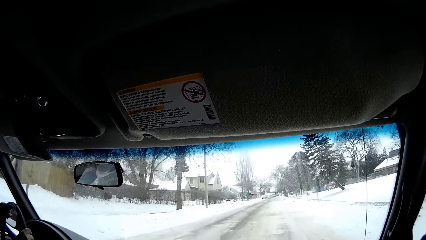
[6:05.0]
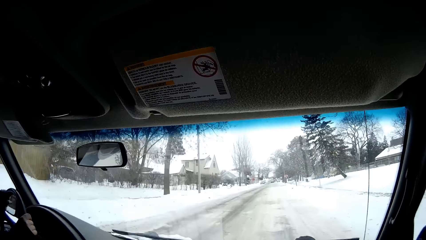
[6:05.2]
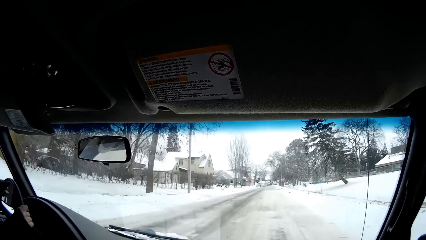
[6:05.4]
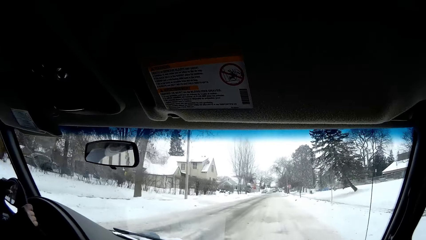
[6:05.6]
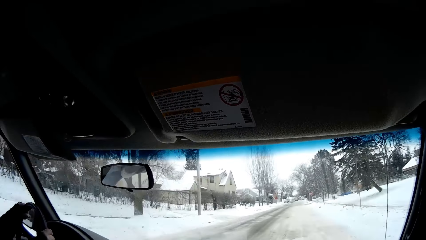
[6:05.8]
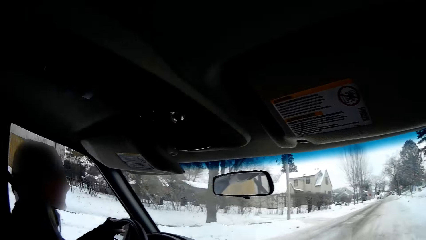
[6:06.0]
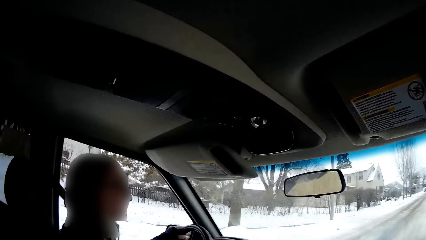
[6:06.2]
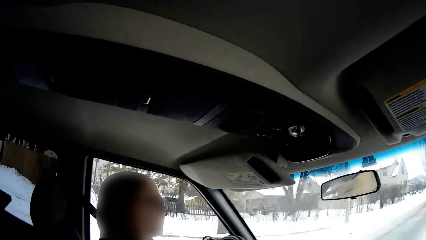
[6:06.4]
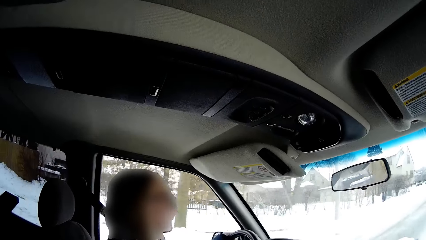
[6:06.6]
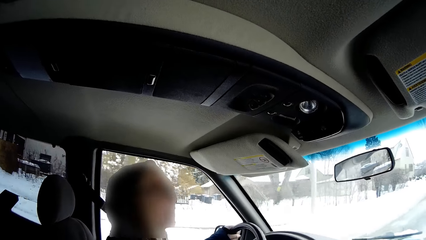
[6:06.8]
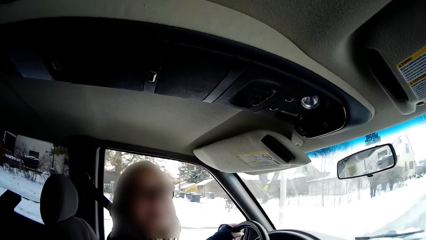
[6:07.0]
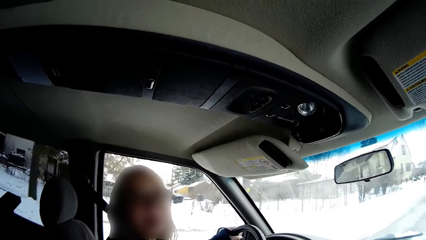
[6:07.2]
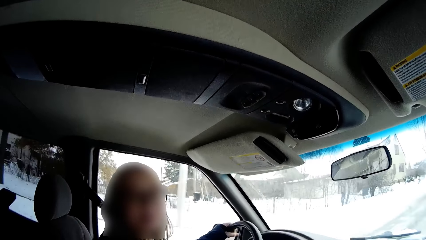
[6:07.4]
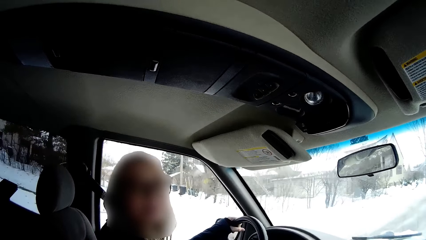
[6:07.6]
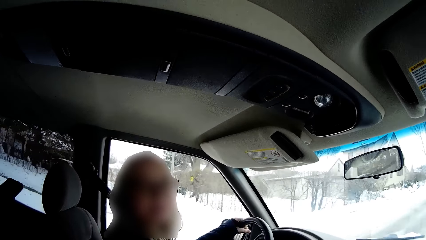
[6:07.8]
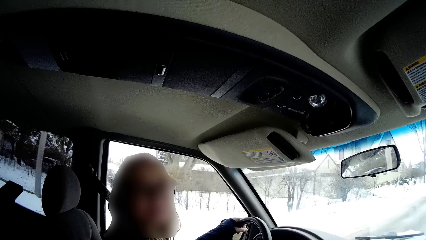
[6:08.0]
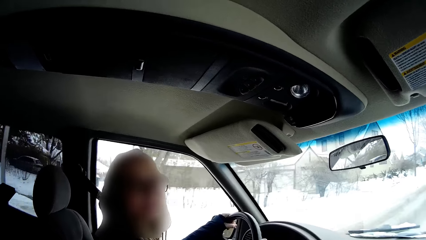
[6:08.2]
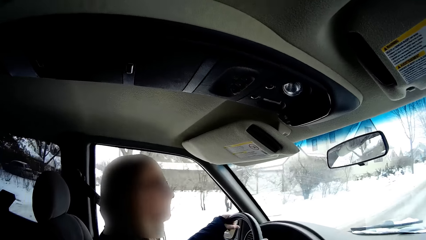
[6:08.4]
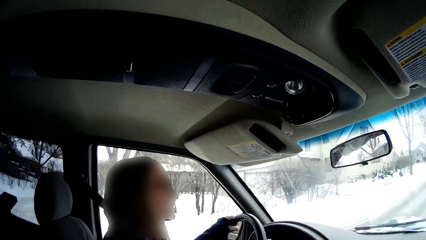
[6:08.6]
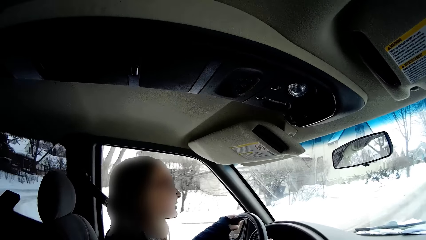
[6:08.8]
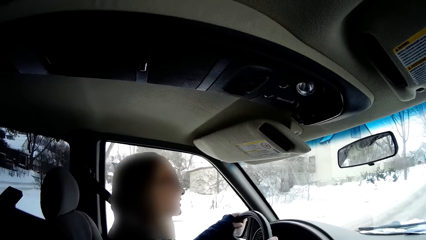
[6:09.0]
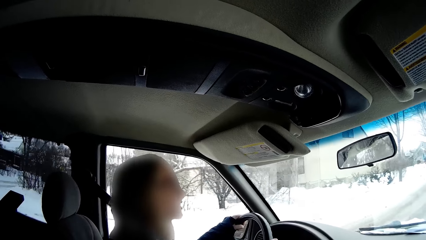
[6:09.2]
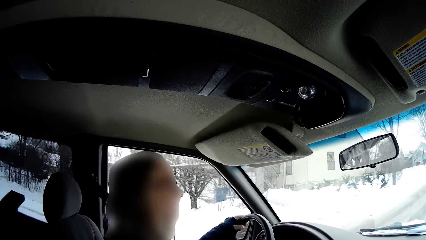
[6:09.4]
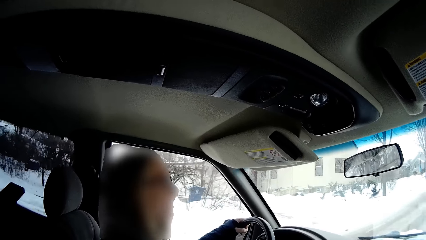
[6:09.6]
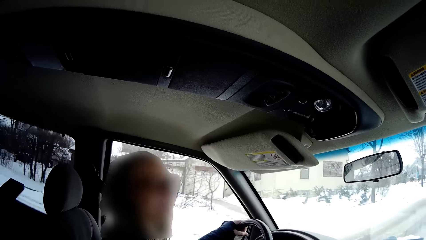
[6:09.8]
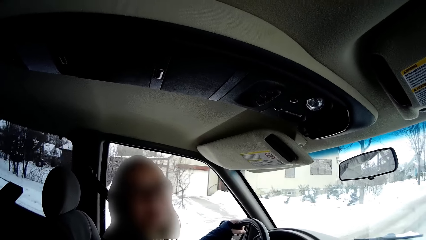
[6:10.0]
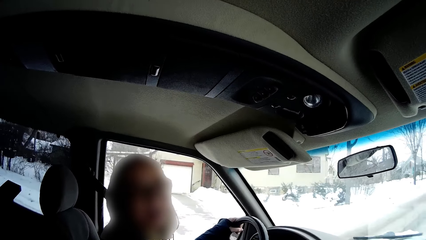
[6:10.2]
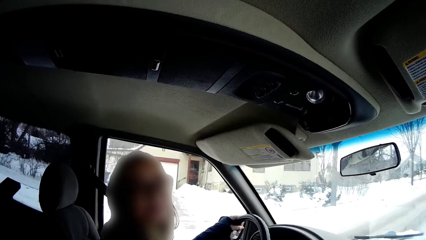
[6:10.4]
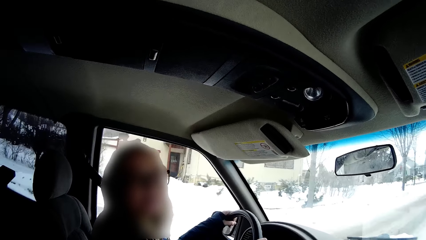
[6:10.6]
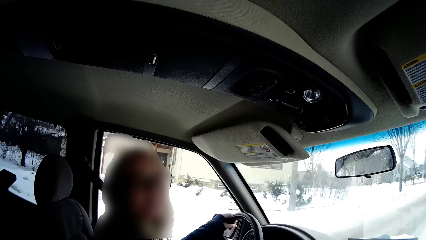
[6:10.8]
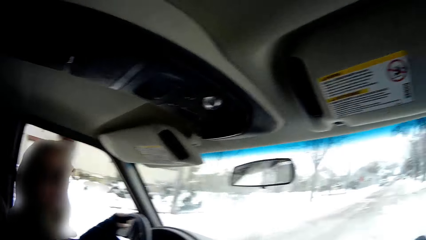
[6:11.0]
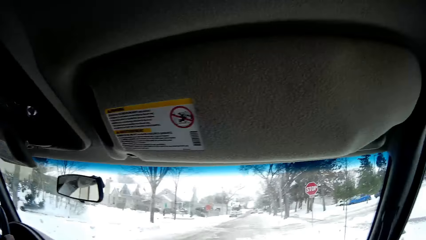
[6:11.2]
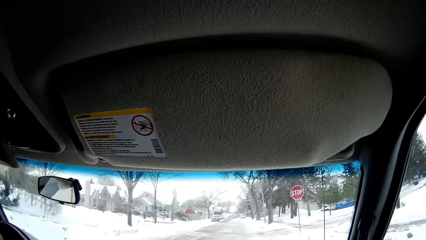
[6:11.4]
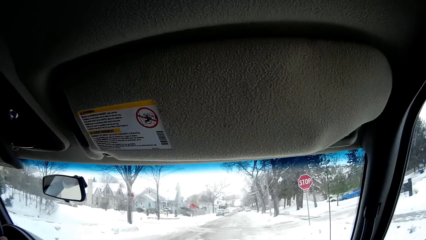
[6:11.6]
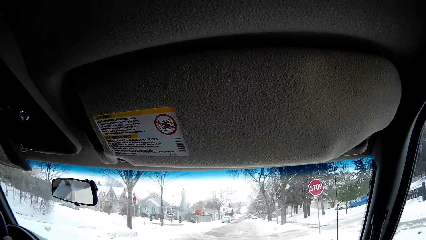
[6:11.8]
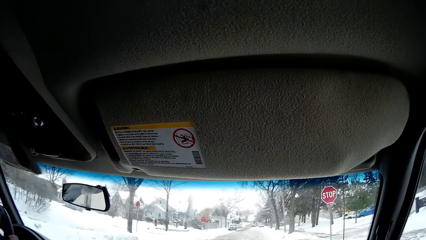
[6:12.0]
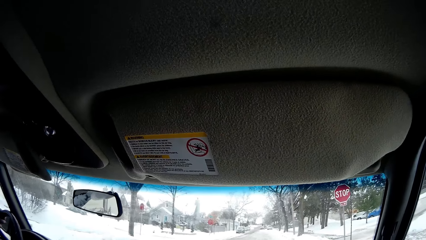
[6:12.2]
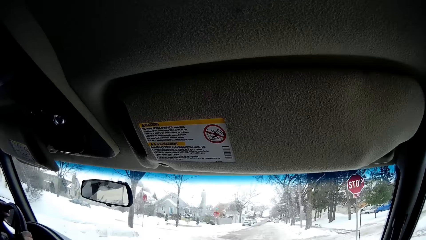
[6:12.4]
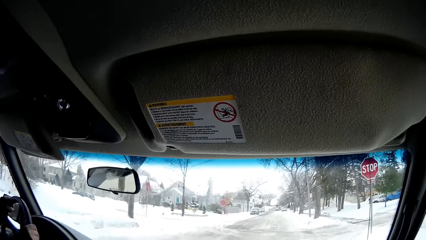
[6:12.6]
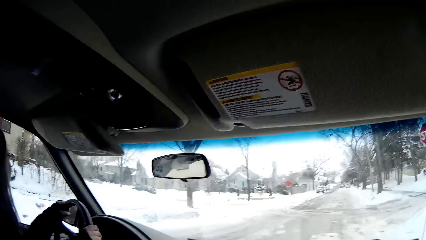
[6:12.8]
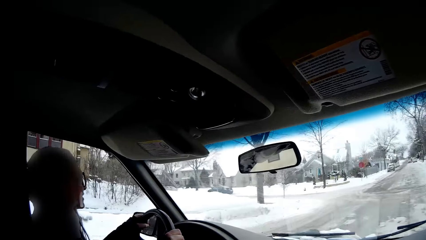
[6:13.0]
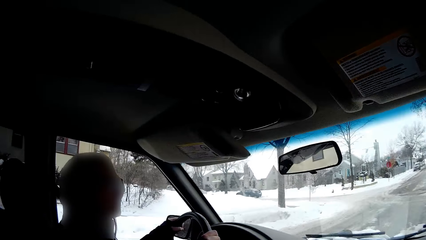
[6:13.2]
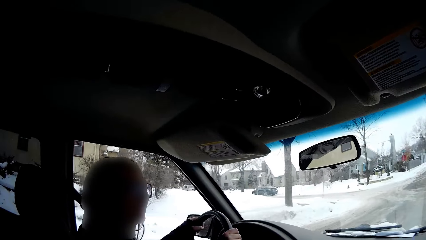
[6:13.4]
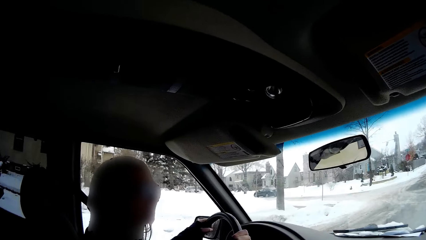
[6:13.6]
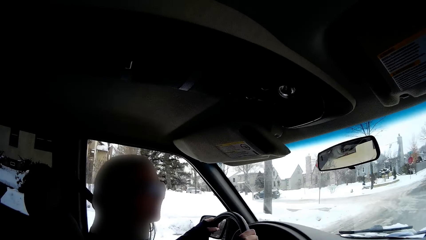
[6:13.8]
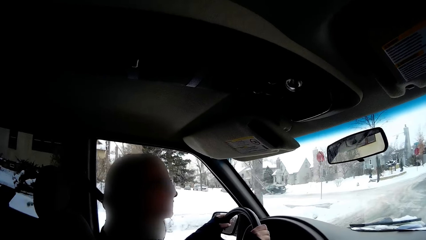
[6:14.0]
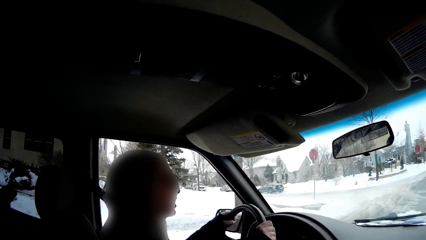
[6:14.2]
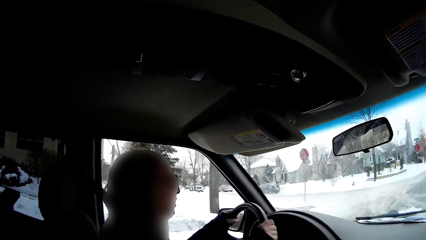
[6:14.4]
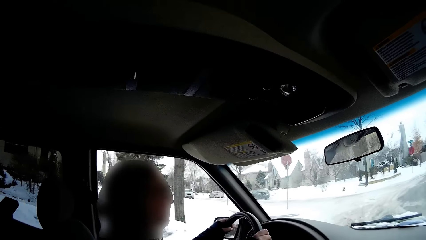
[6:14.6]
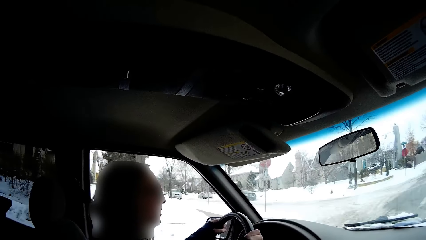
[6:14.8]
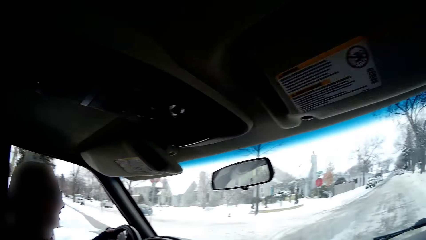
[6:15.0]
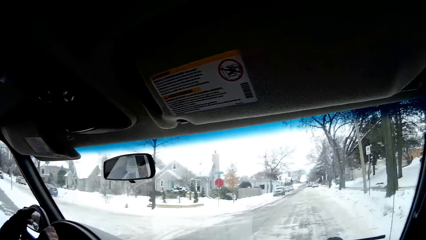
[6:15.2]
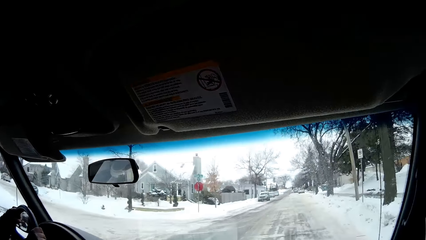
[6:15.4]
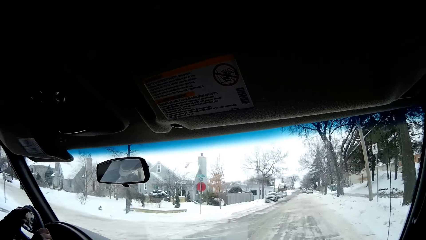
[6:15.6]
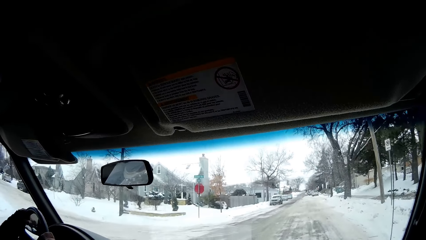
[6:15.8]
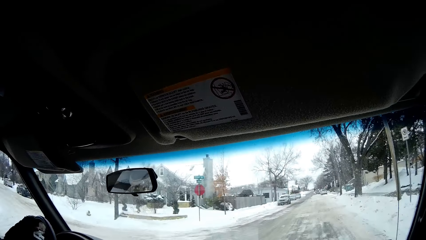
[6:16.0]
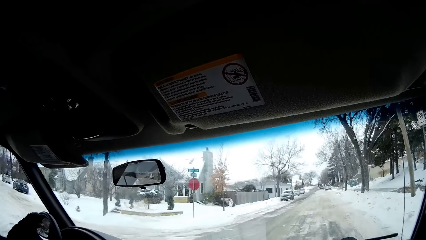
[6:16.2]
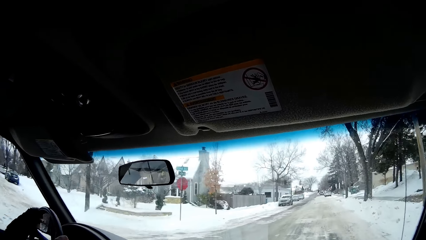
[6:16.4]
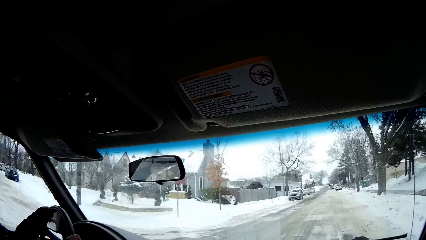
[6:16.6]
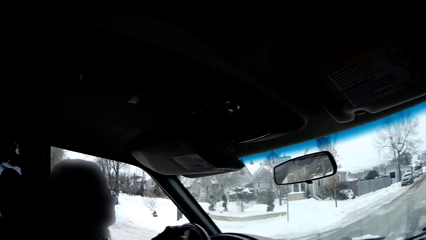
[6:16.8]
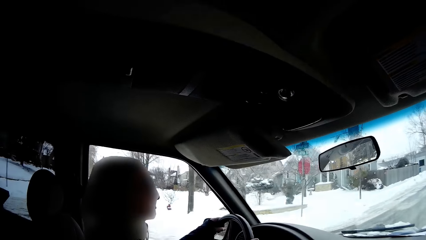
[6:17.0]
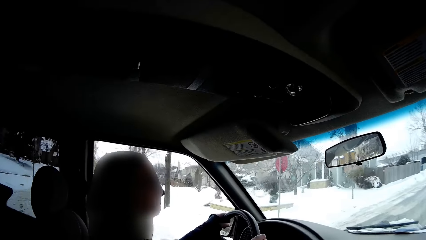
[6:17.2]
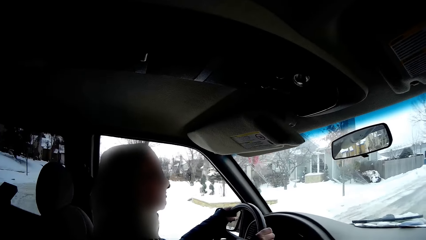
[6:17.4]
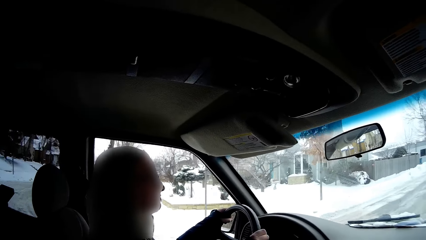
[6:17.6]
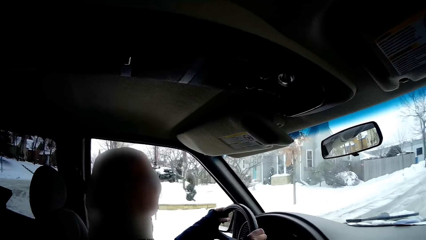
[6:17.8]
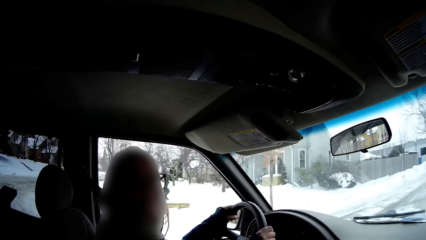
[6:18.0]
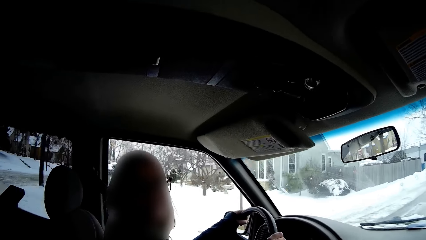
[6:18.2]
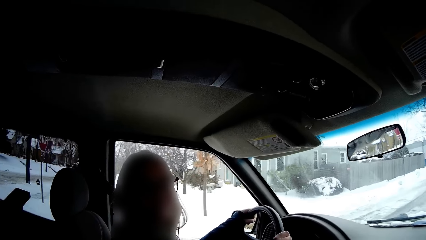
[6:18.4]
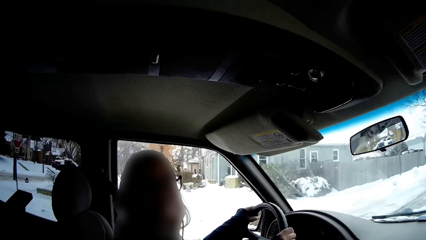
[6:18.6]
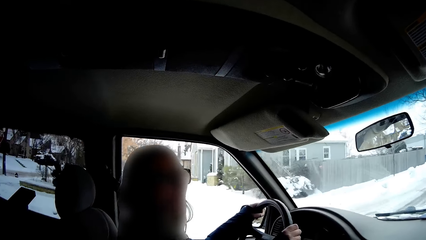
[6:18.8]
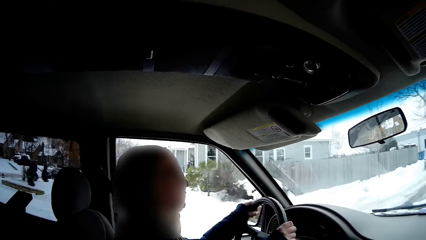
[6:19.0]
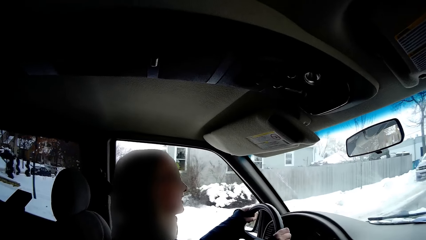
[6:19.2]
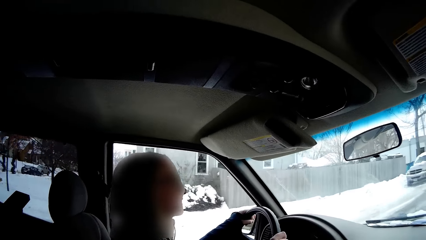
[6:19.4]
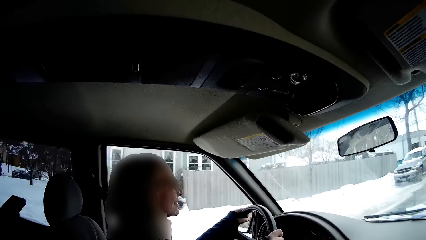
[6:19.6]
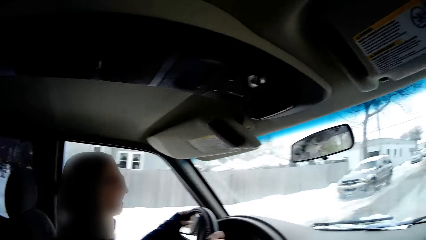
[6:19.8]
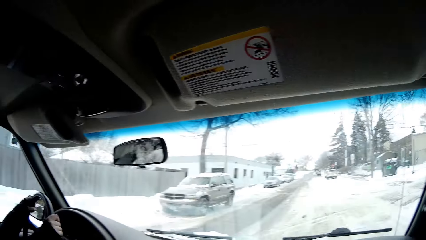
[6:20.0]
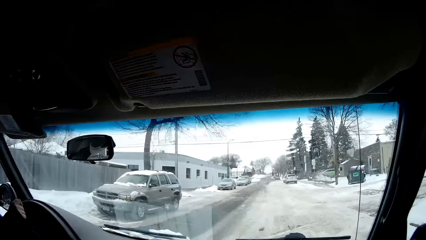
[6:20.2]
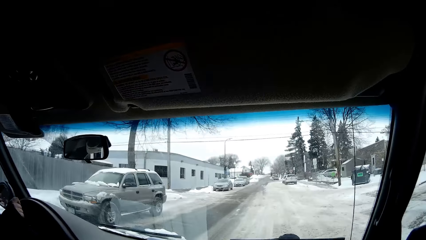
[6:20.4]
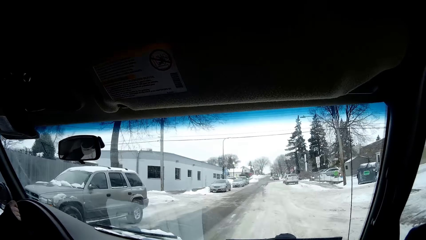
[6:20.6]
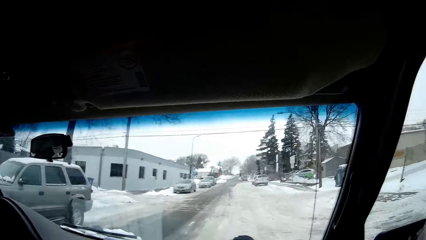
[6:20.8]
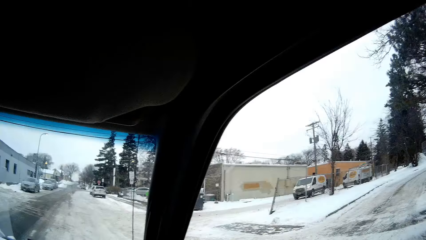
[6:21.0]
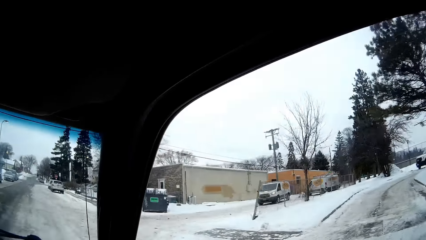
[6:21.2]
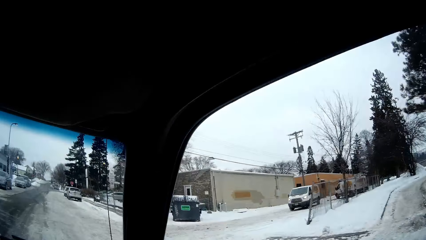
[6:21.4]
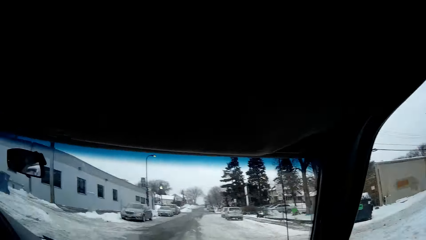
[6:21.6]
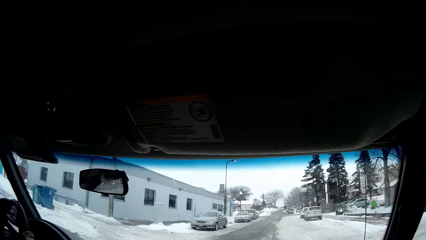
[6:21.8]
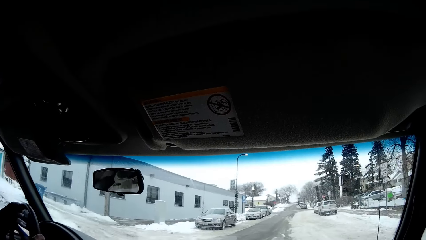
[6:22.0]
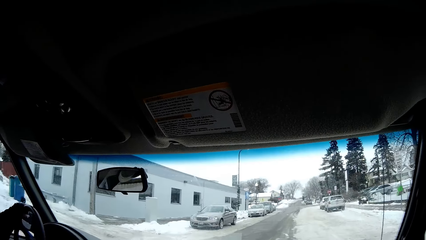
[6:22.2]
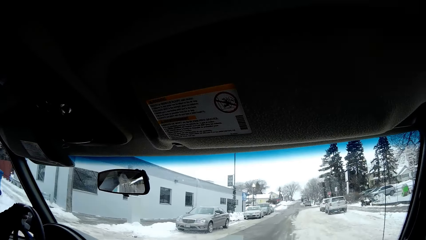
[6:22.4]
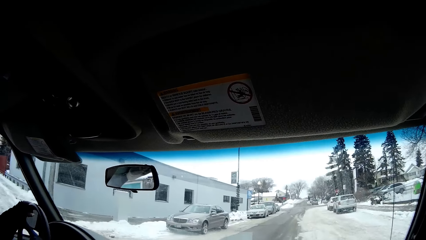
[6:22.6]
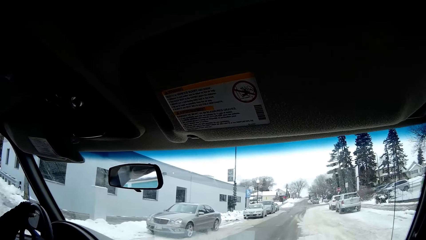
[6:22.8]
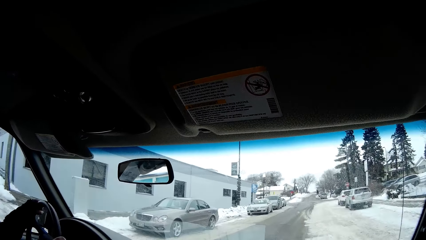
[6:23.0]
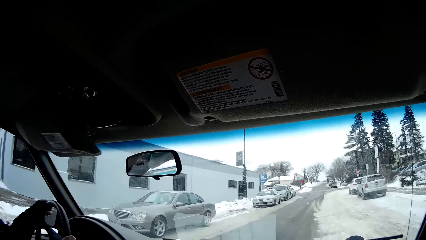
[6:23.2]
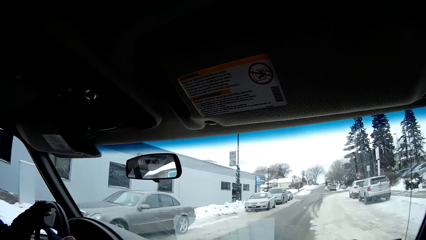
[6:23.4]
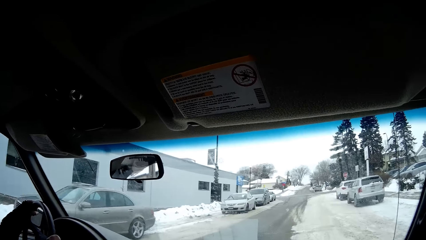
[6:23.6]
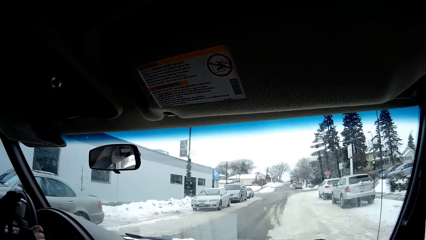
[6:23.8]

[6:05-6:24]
A lady drives the van and turns. The camera wearer stares at the windscreen. The lady drives the van. The camera wearer stares at the windscreen. The lady drives and turns. She drives. The camera wearer looks outside the van. They stare at the windscreen.
